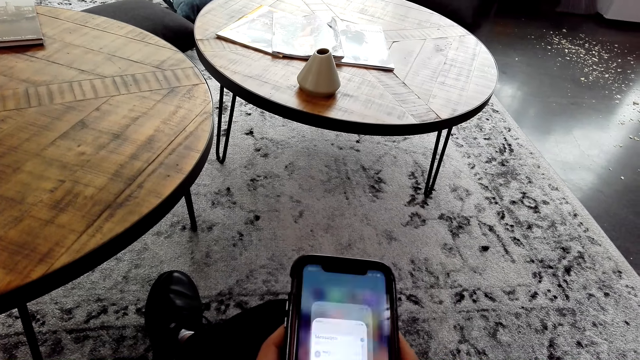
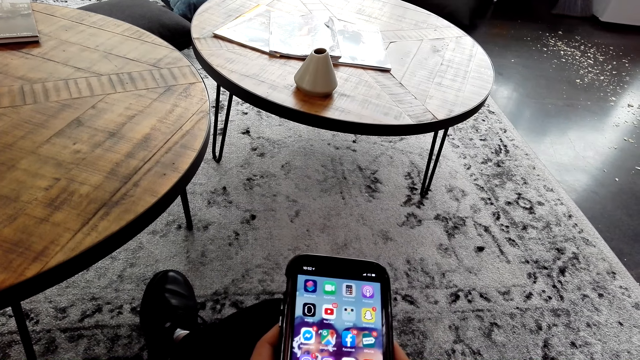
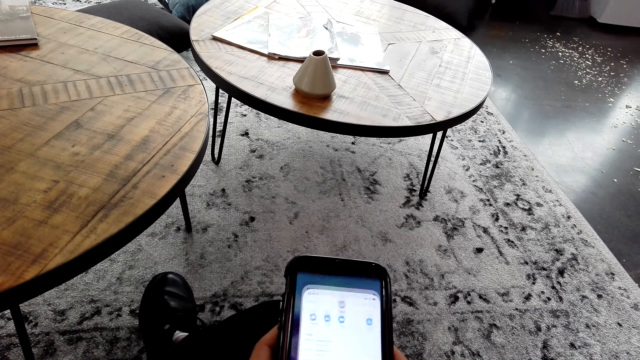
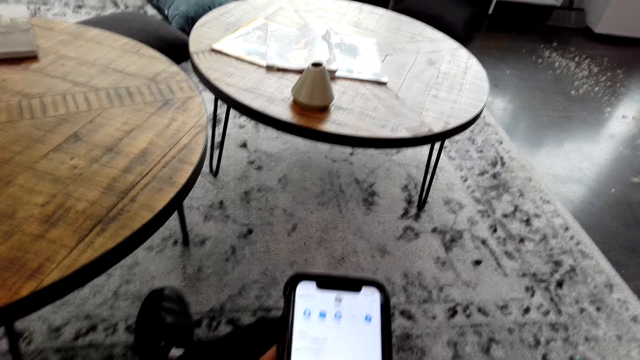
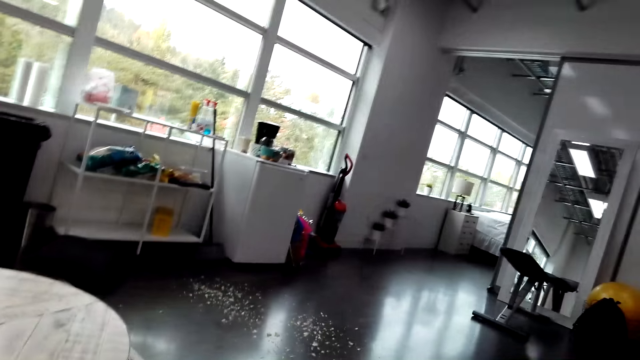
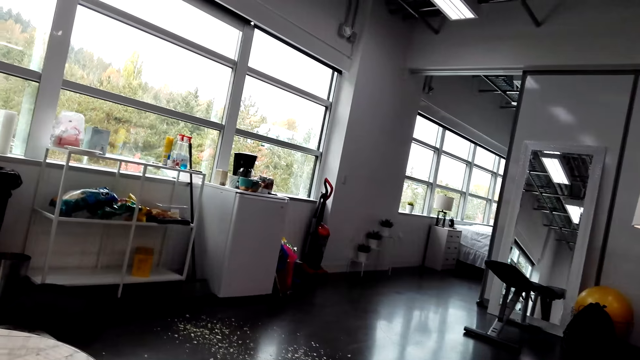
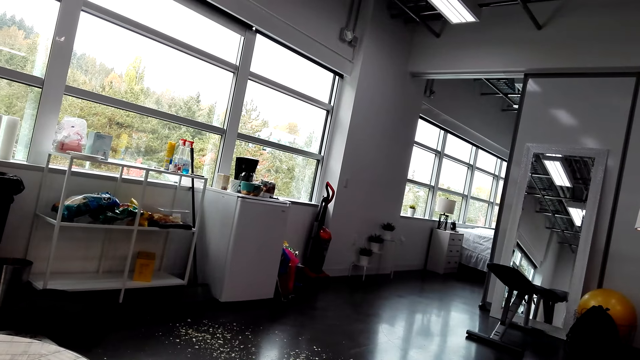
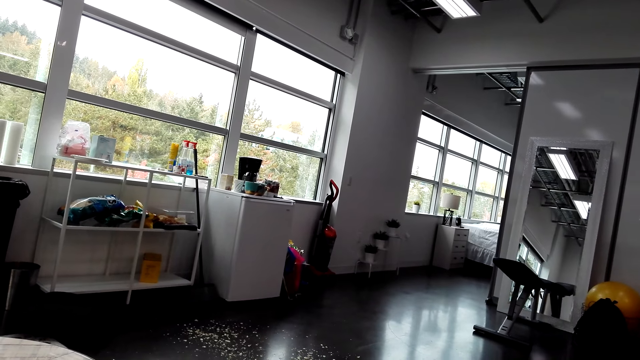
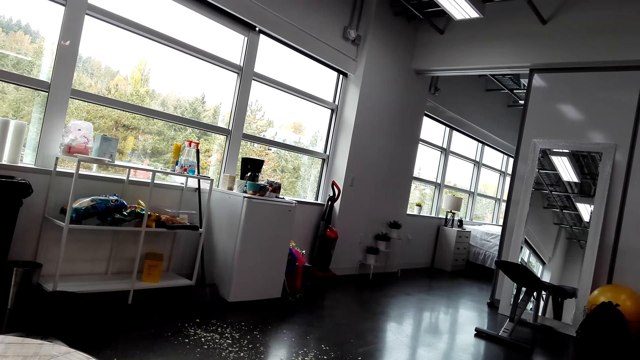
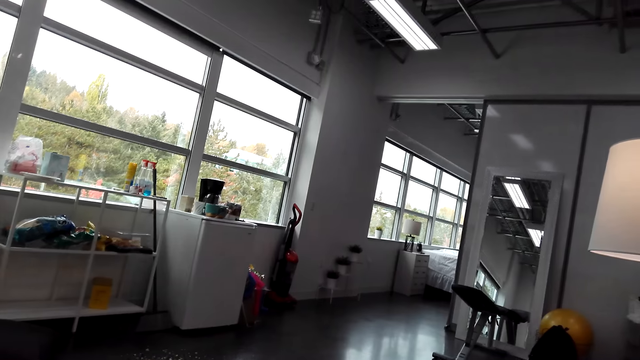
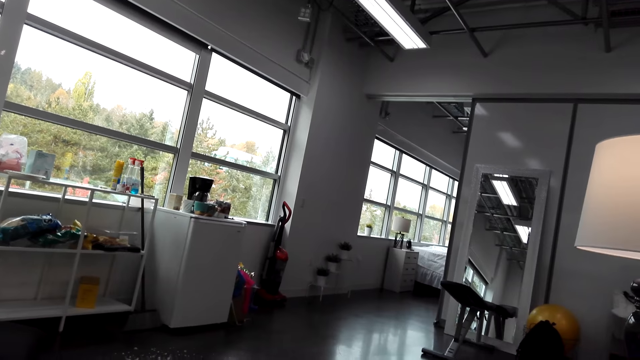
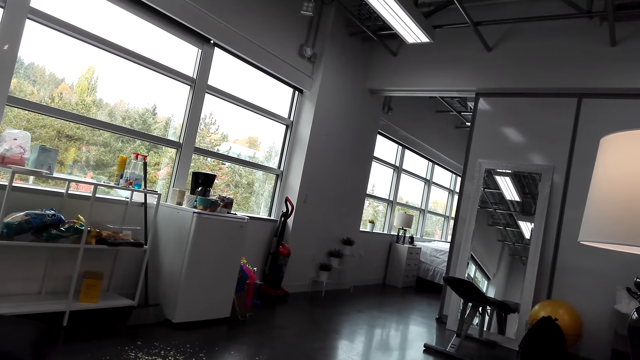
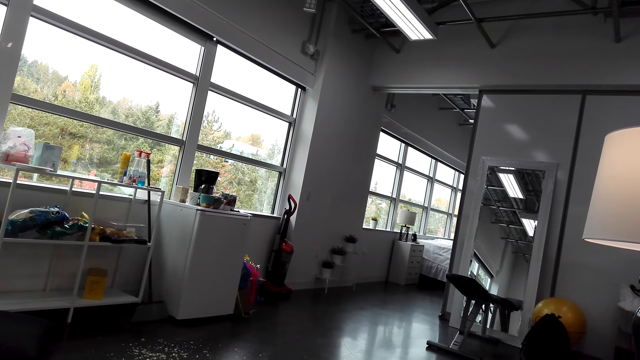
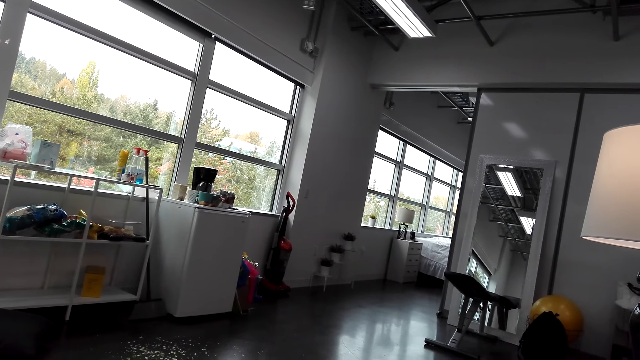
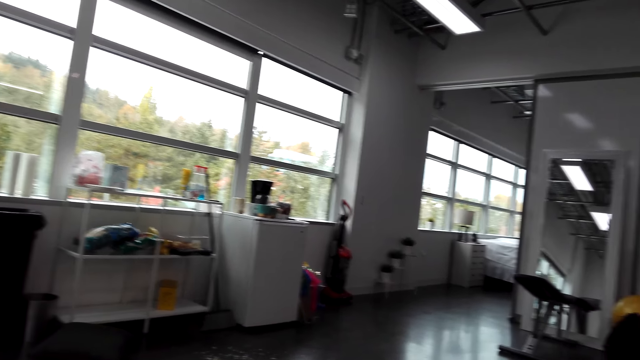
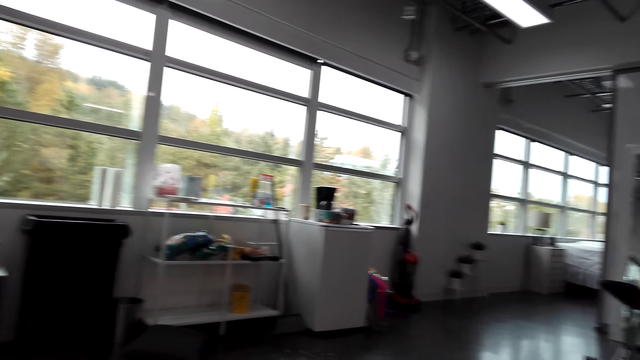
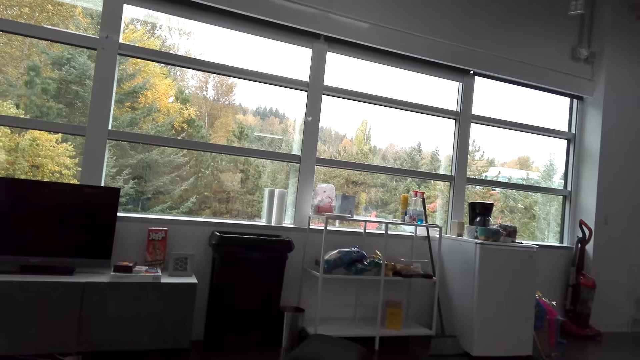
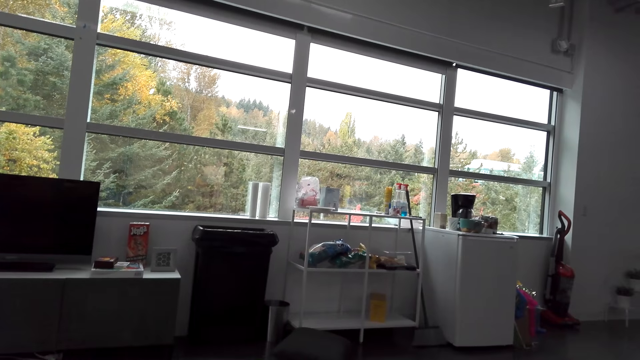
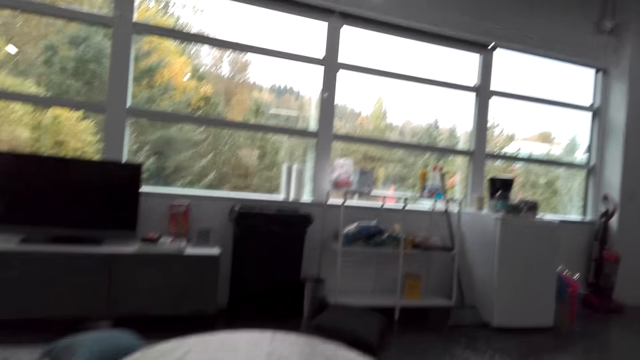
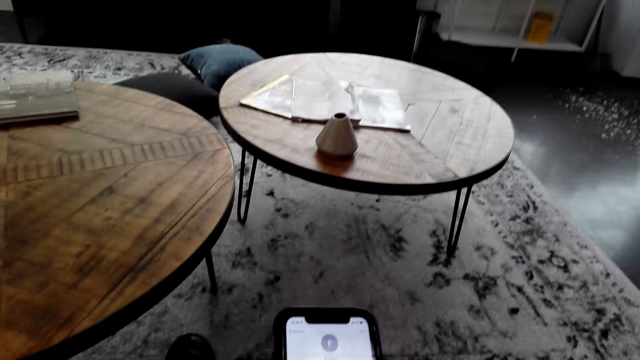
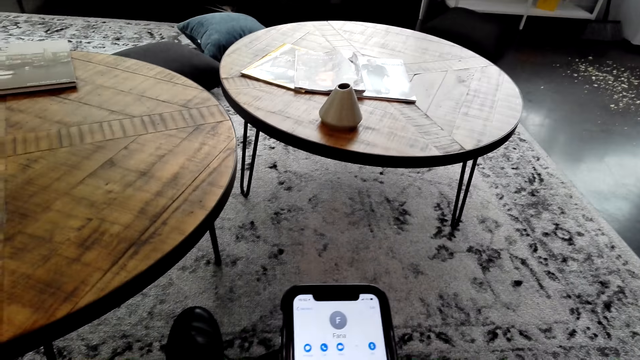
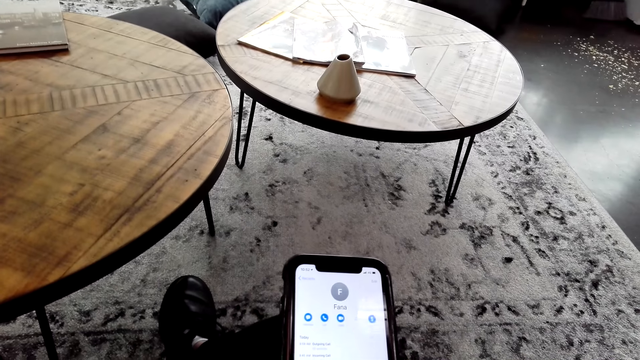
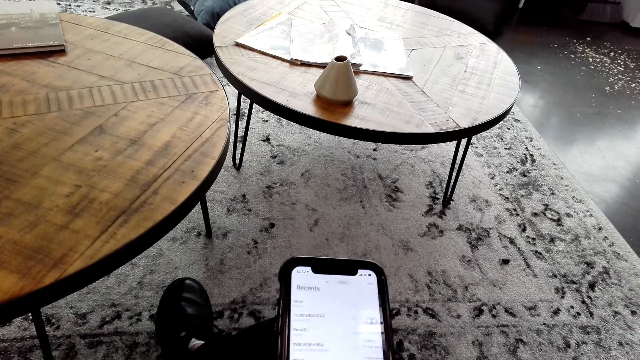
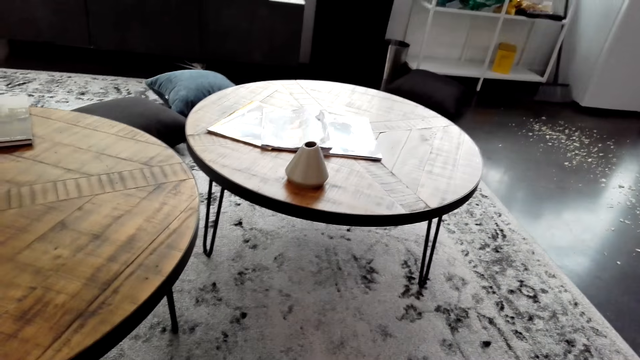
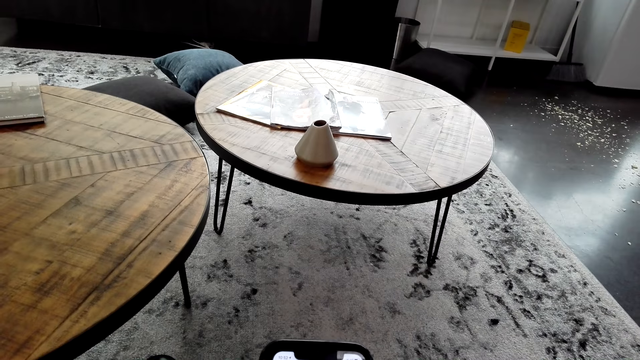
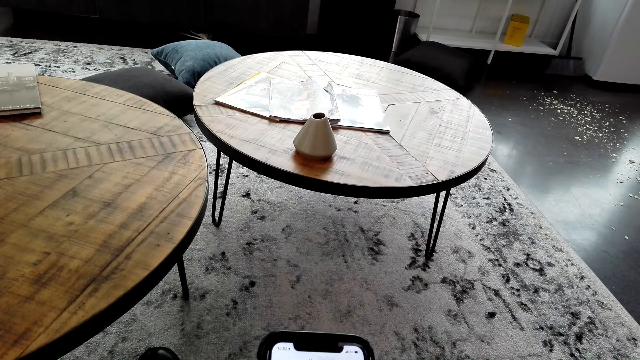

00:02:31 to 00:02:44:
The camera wearer looks around. They talk to a person. They use the phone.

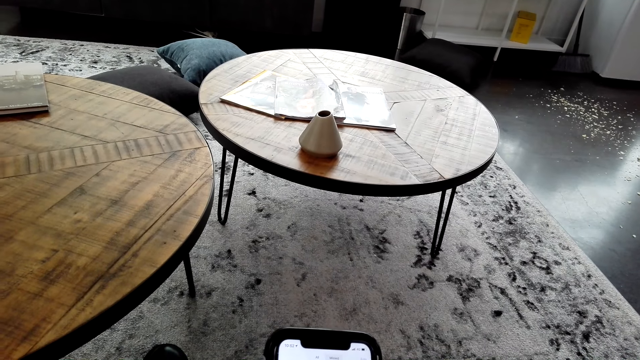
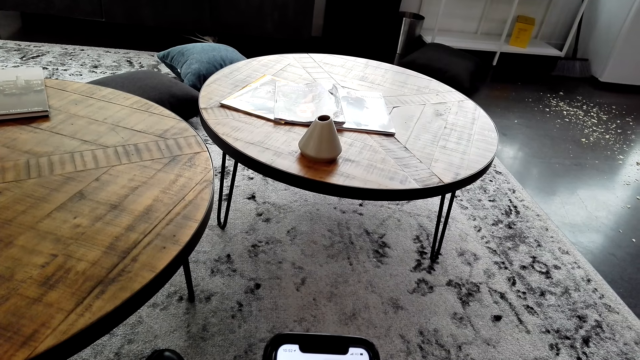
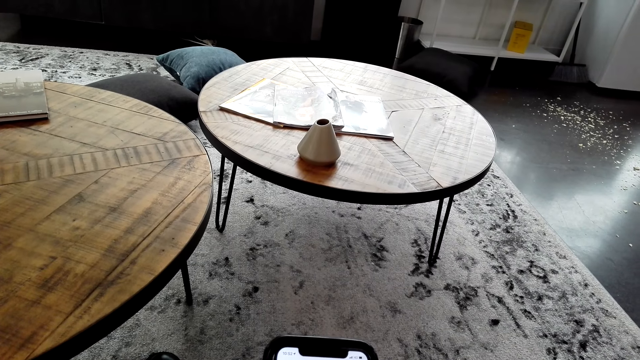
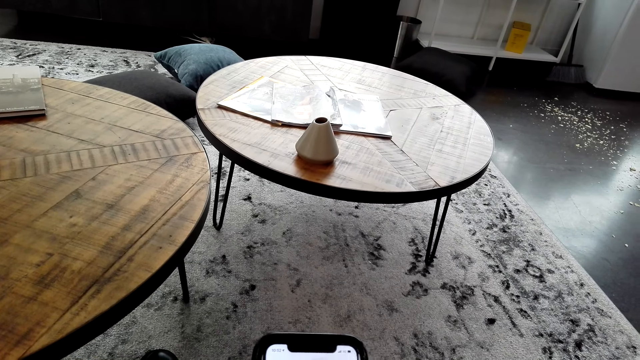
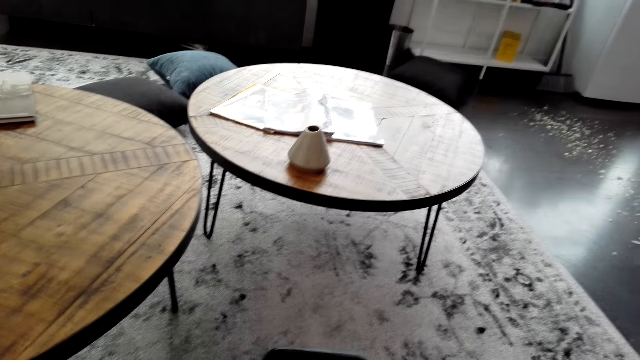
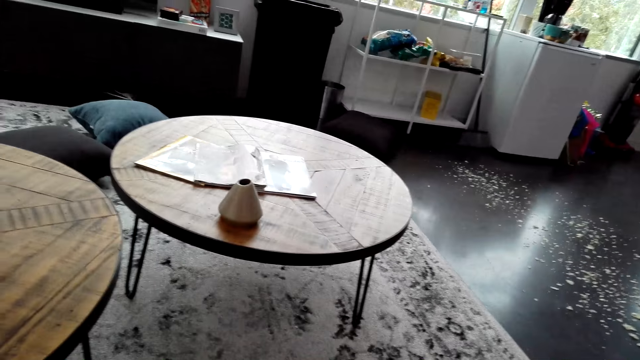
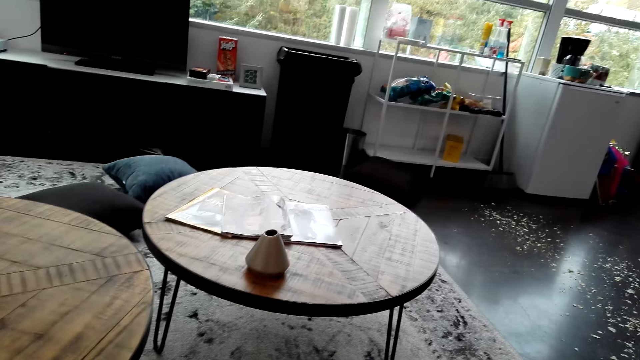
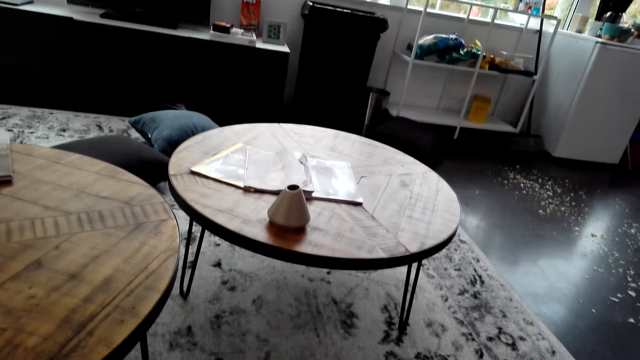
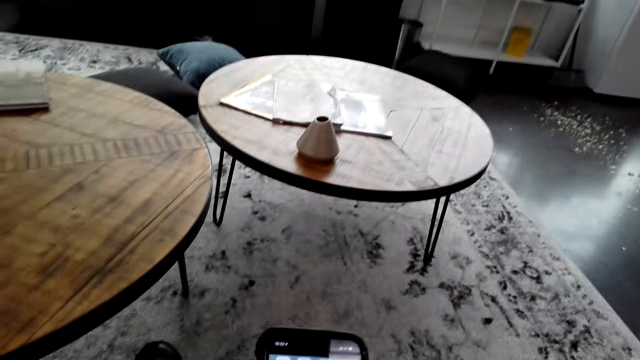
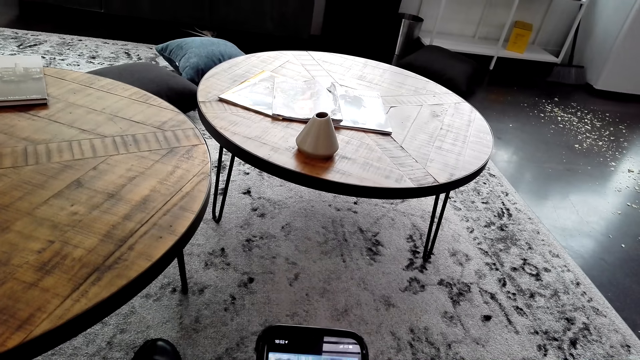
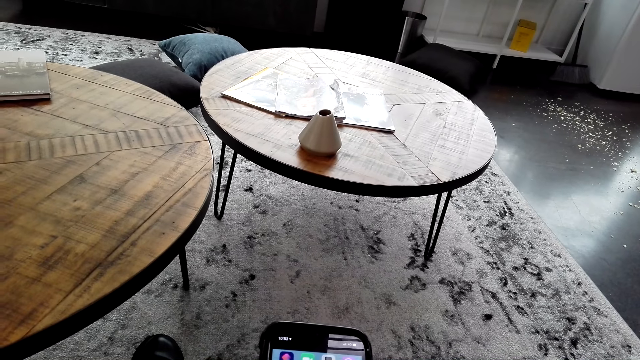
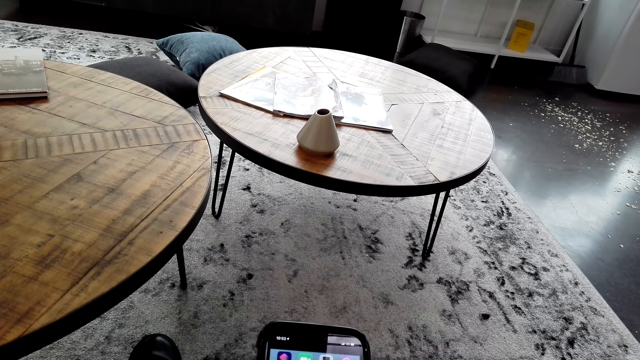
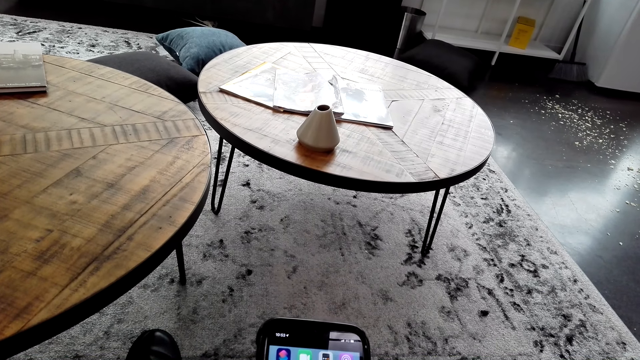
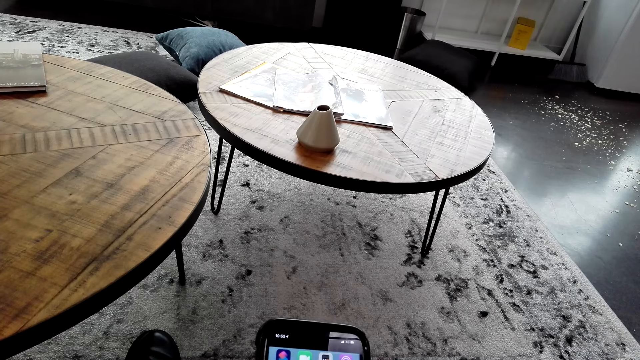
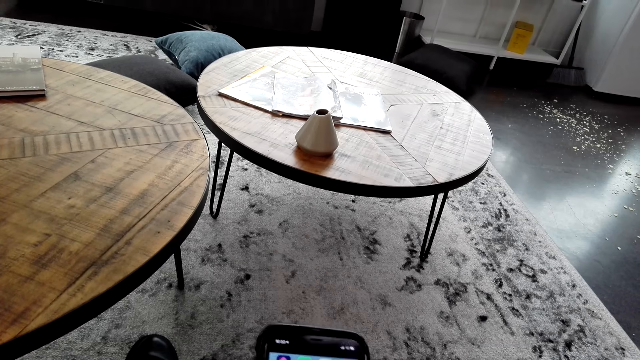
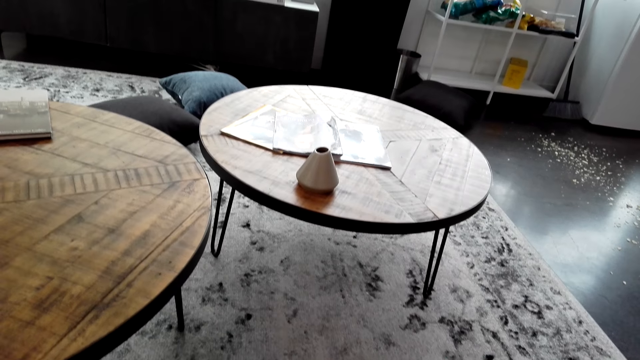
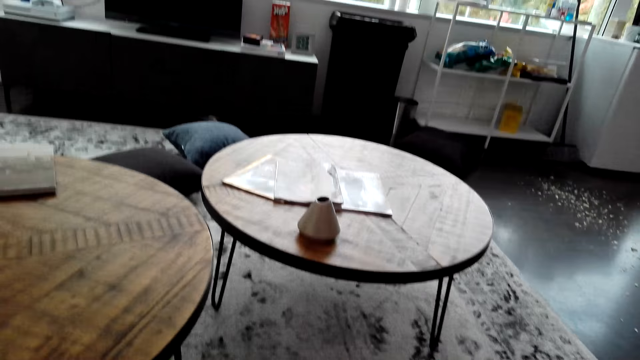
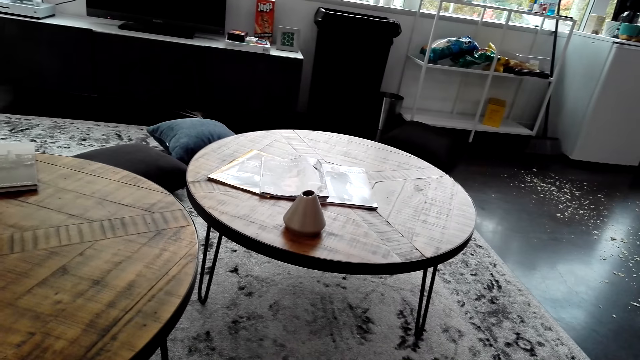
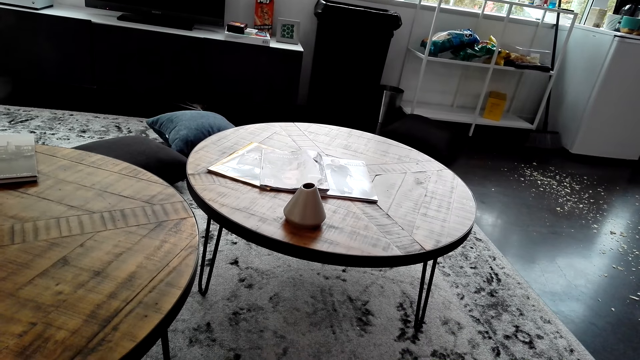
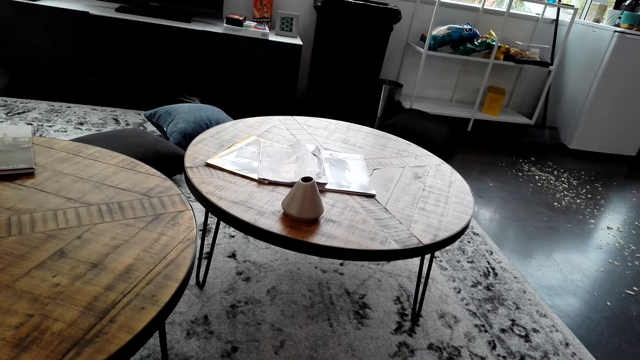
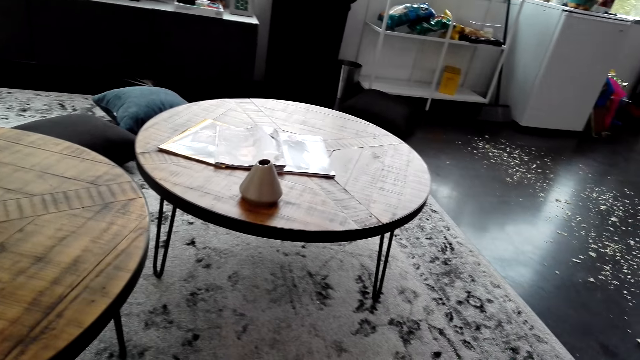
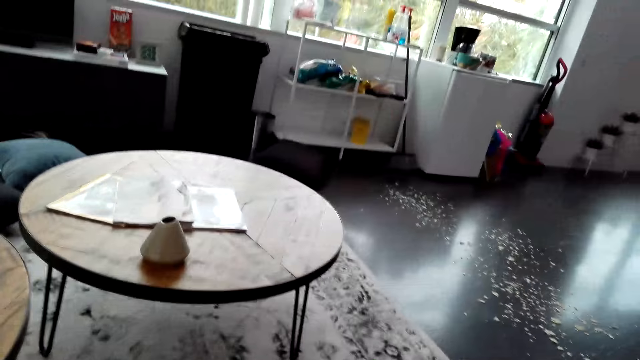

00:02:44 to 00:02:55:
The camera wearer looks around. They use the phone. They look around.
